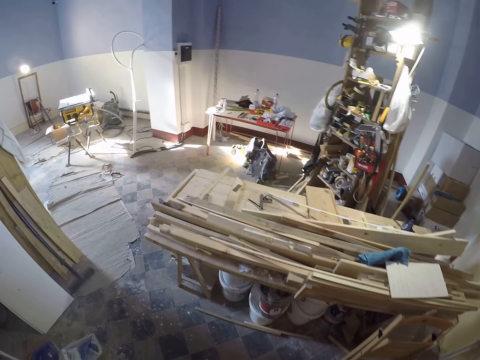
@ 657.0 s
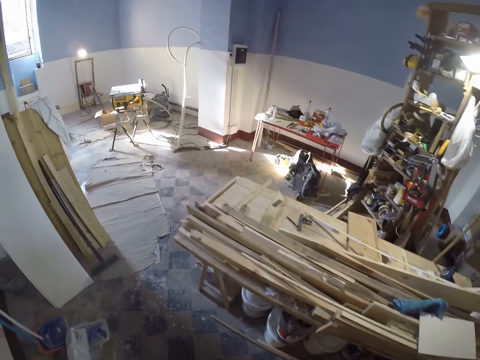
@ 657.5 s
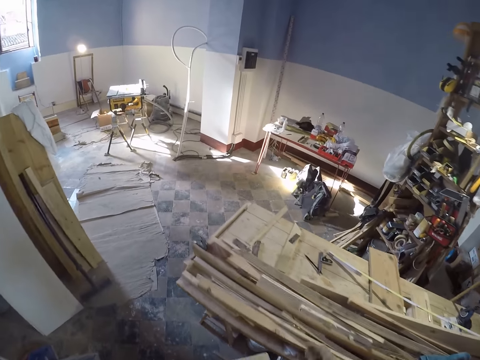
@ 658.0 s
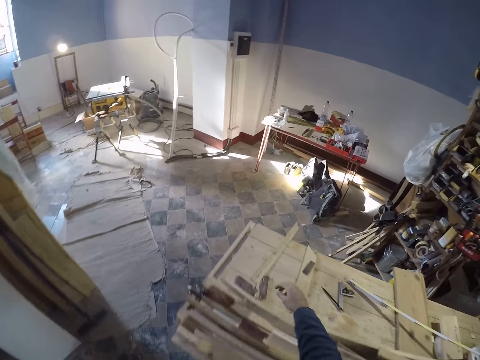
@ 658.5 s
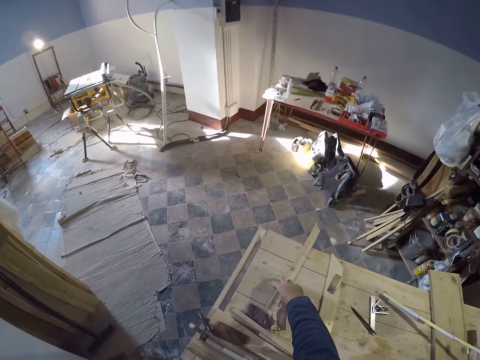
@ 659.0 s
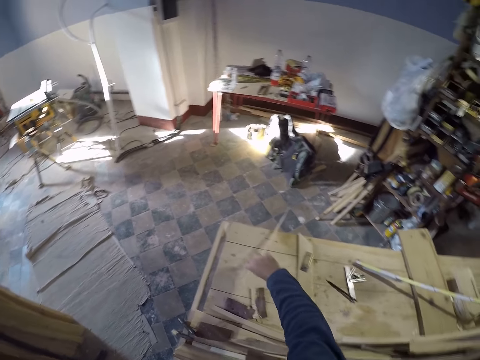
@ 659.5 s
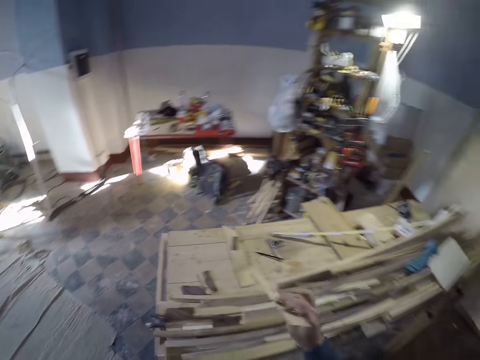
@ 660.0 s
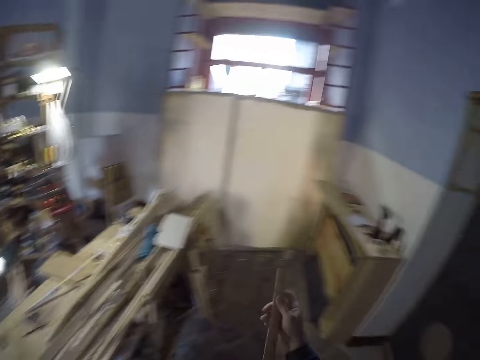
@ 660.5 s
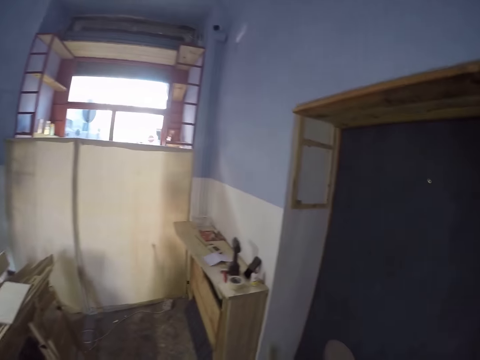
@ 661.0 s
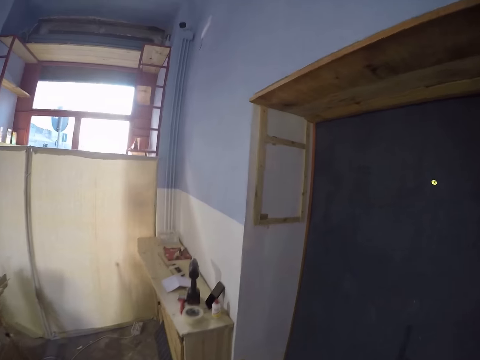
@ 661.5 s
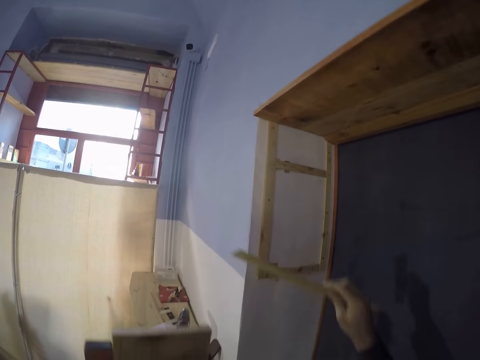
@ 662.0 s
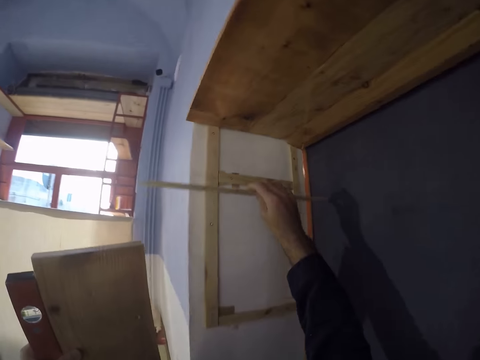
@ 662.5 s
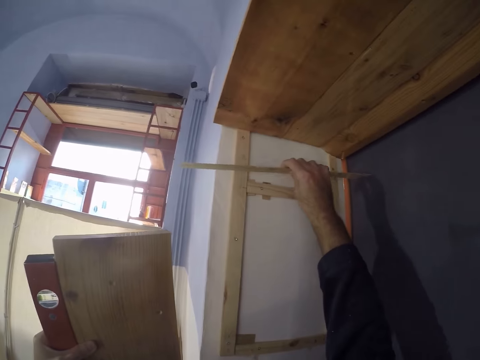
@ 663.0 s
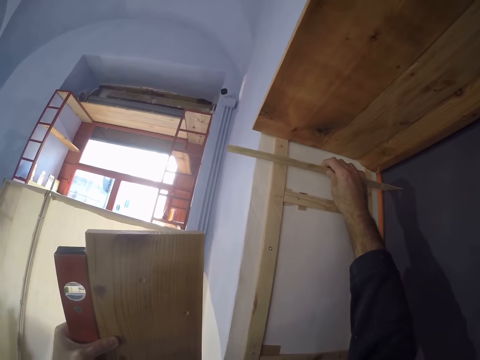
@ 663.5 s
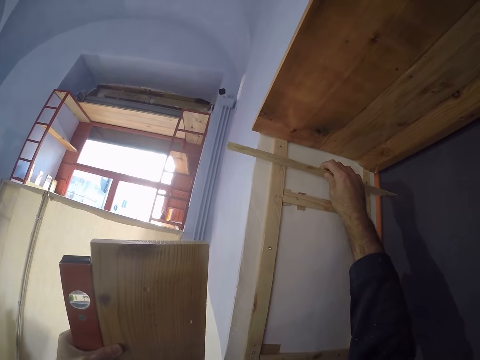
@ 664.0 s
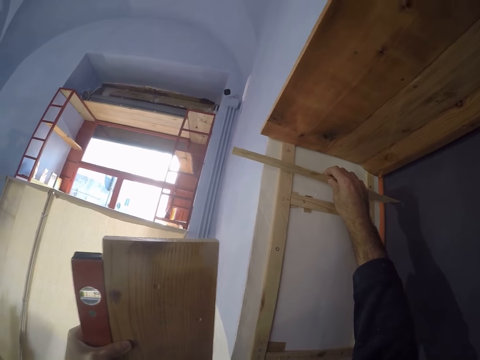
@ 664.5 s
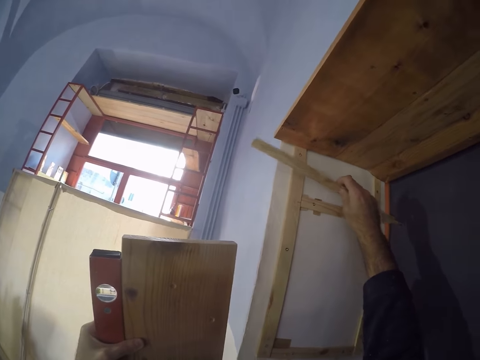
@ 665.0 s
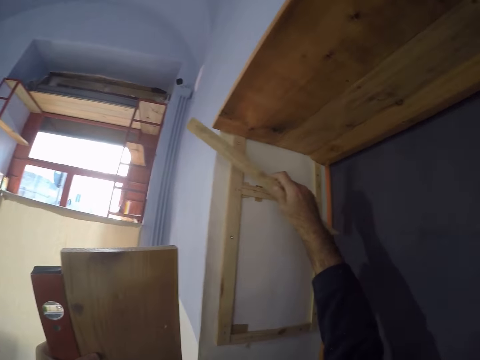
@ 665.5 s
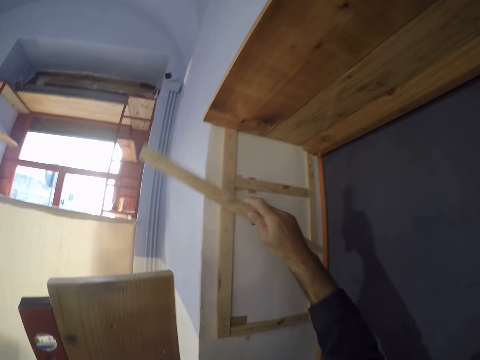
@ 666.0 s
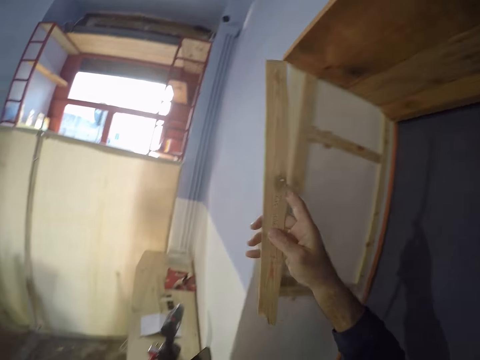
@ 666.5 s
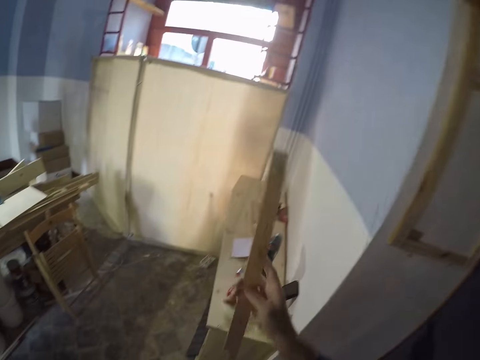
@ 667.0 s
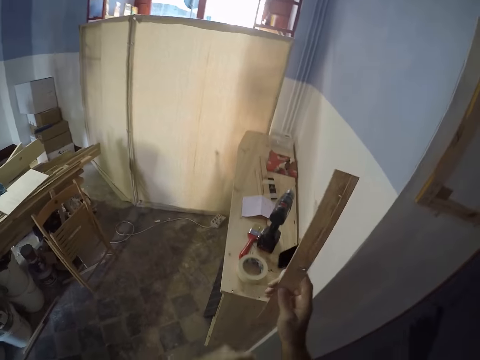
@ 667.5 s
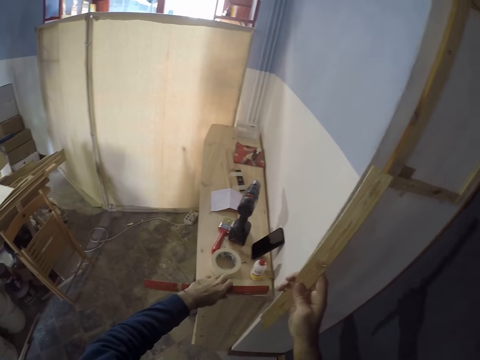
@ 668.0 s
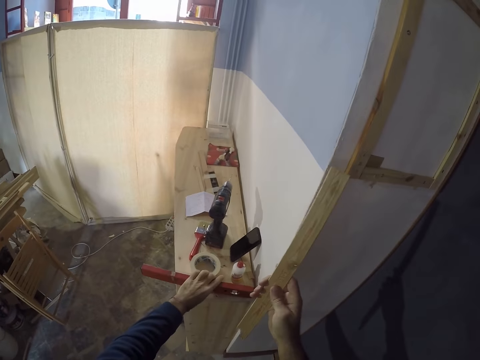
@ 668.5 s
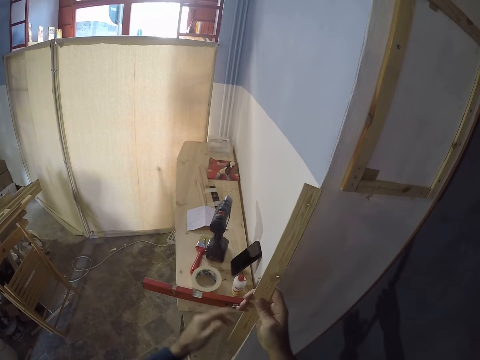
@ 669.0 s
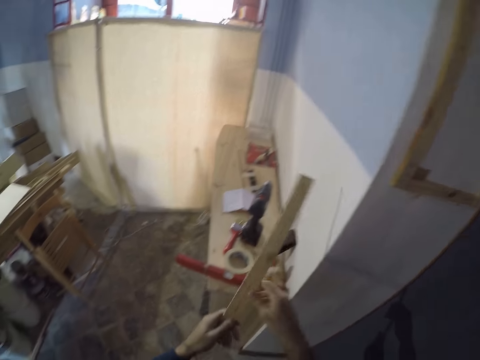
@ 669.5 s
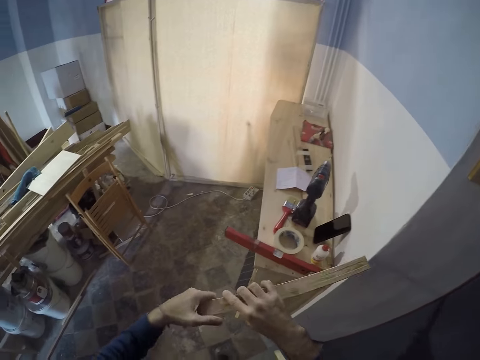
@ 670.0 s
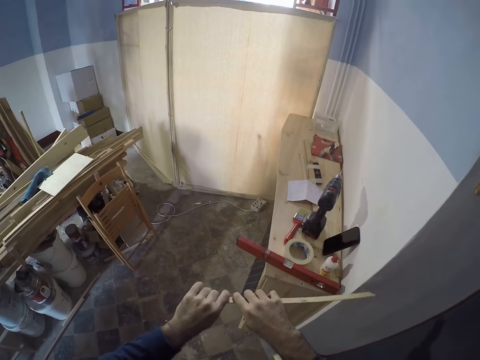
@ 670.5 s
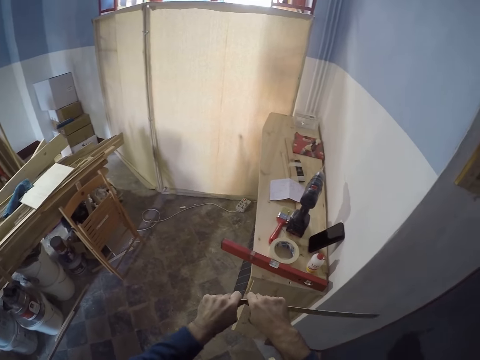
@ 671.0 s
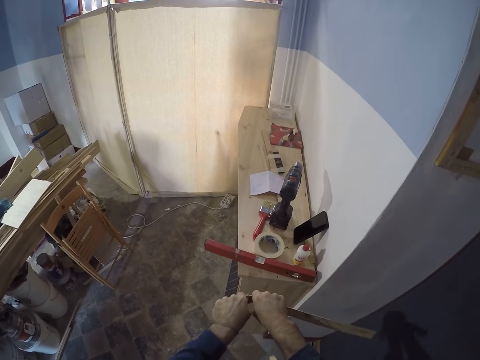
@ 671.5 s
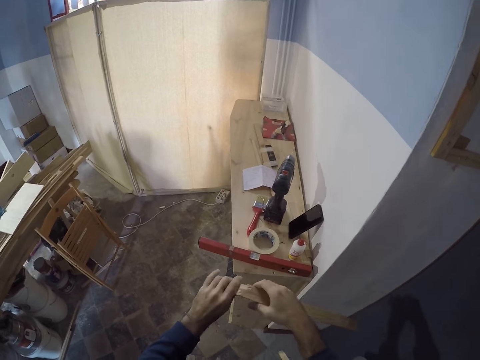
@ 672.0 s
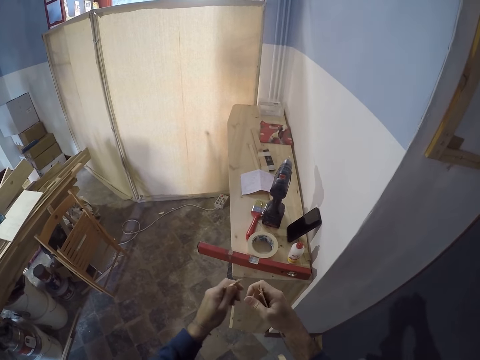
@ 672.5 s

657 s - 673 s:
The camera wearer picks up a small piece of wood from the table with his right hand. He walks. He places the small piece of wood on the door frame with his right hand. He removes the wood from the wall. He places the plumb line or ruler on the table with his left hand. He breaks the small piece of wood with his hands.

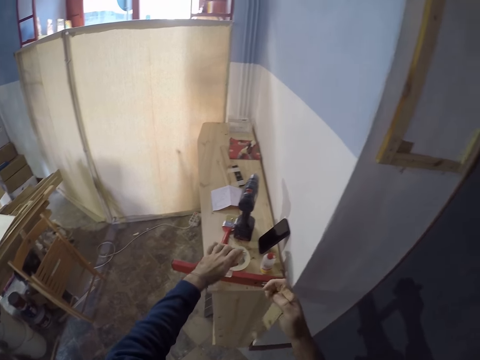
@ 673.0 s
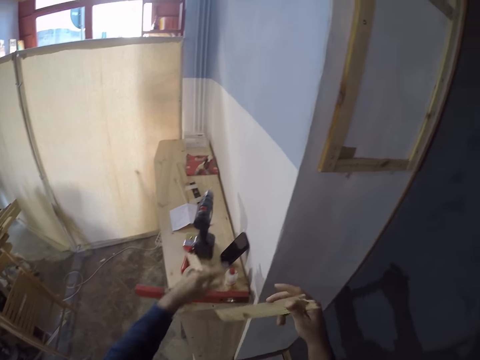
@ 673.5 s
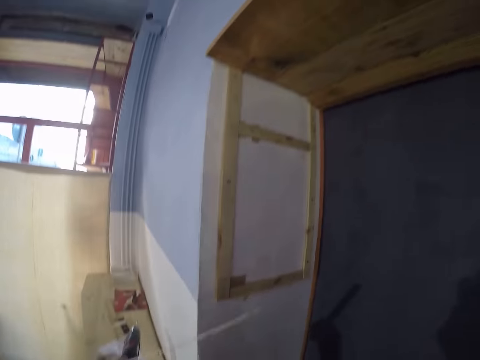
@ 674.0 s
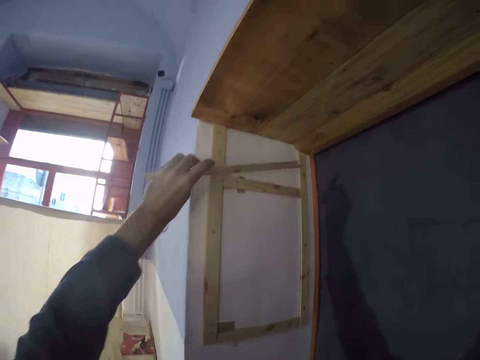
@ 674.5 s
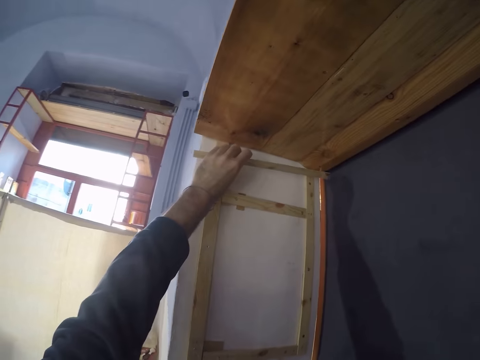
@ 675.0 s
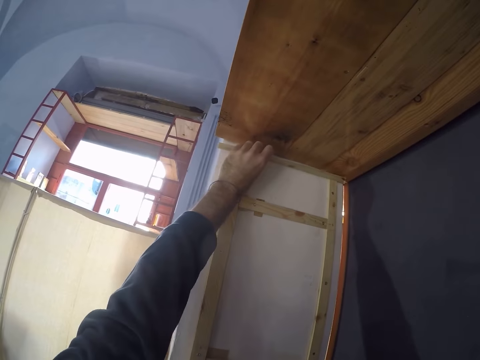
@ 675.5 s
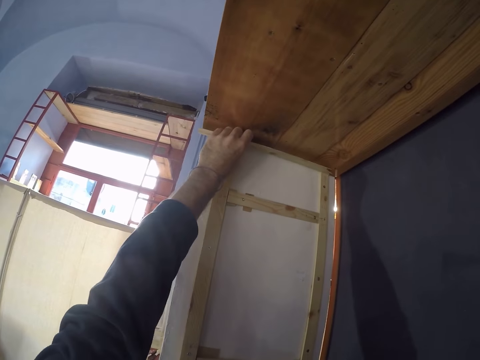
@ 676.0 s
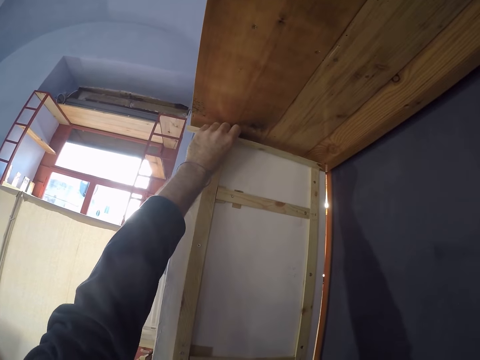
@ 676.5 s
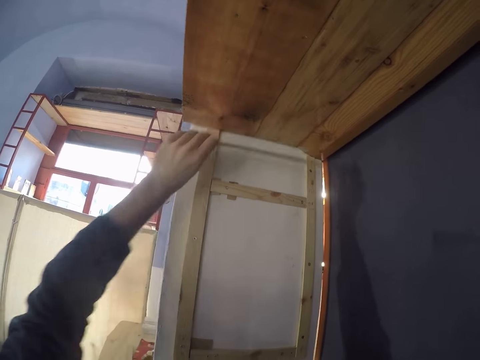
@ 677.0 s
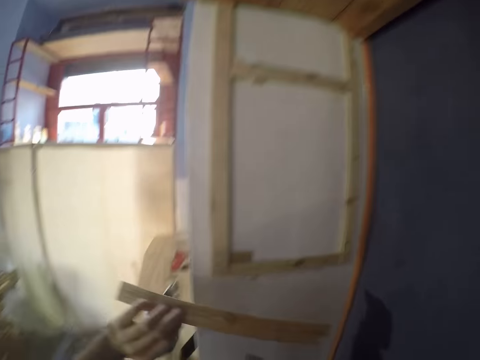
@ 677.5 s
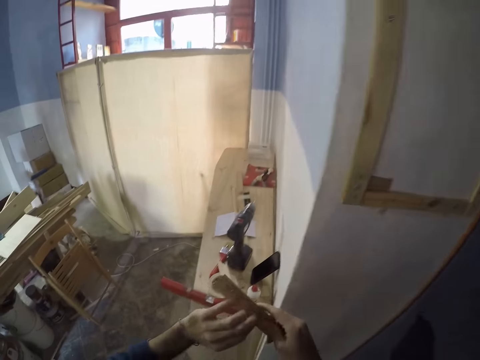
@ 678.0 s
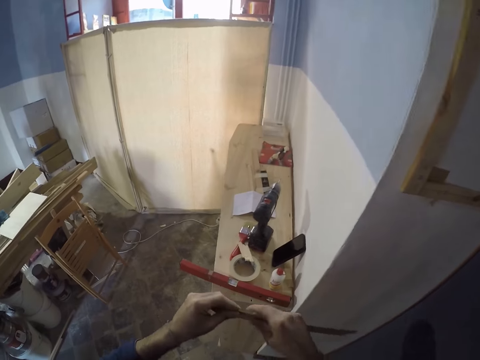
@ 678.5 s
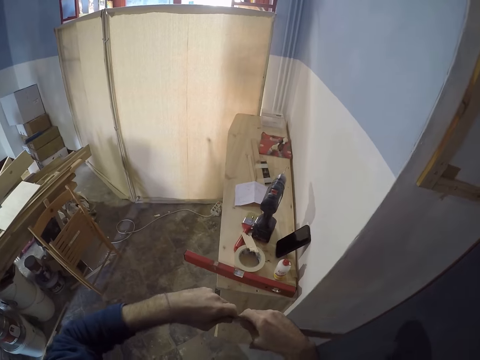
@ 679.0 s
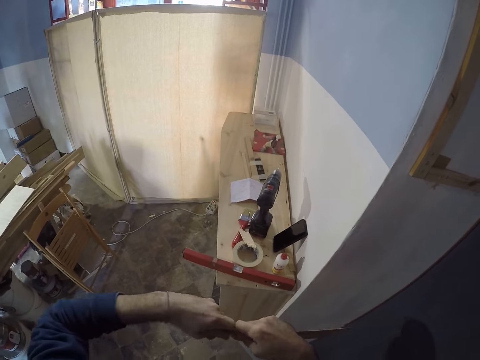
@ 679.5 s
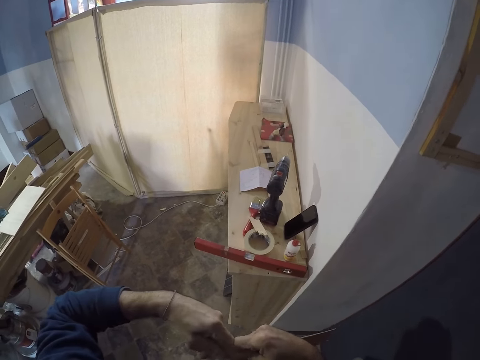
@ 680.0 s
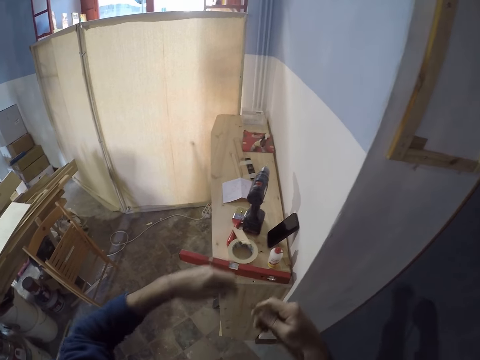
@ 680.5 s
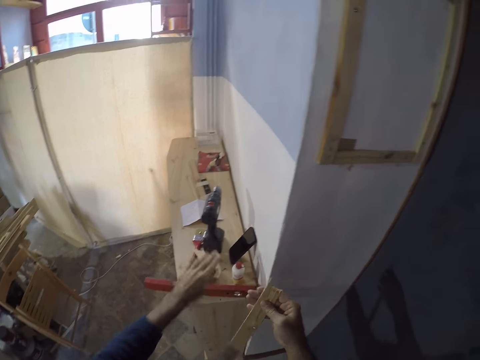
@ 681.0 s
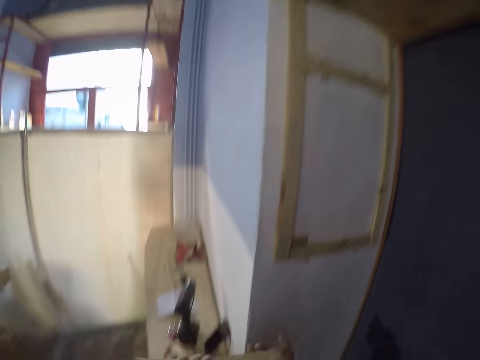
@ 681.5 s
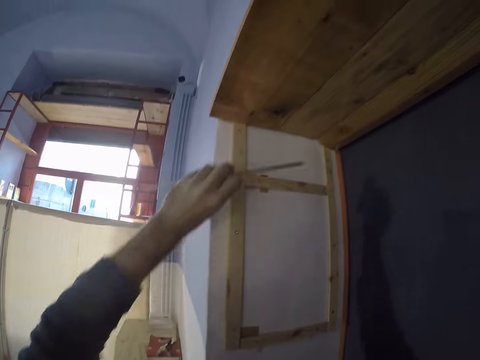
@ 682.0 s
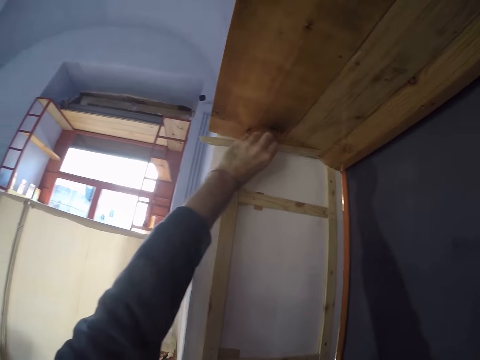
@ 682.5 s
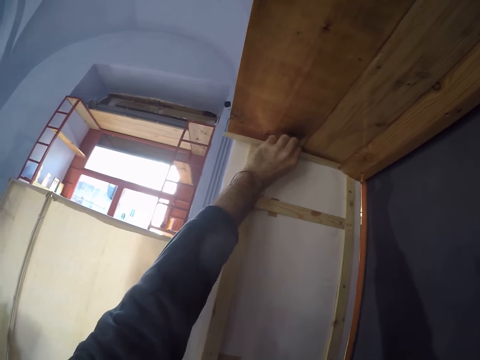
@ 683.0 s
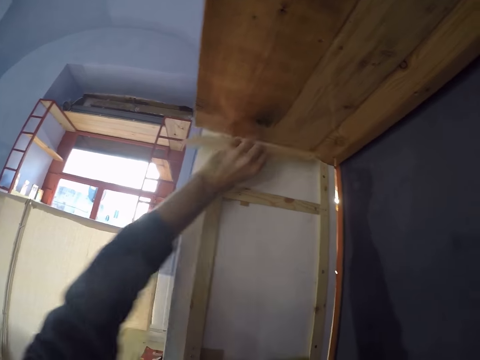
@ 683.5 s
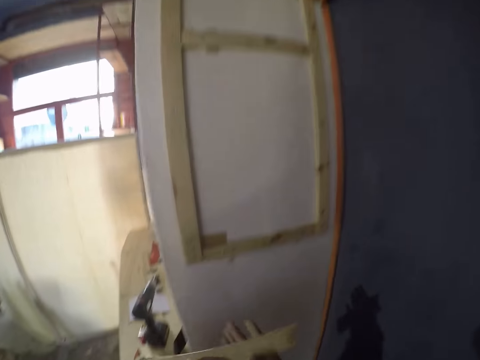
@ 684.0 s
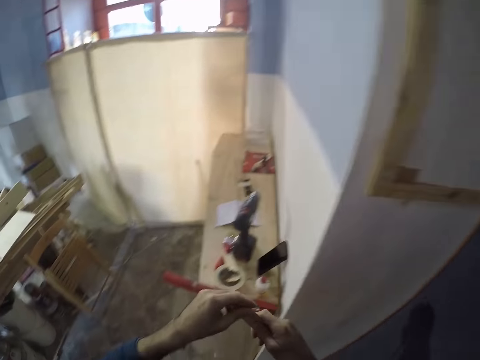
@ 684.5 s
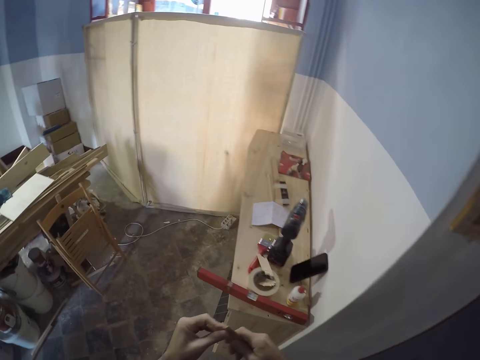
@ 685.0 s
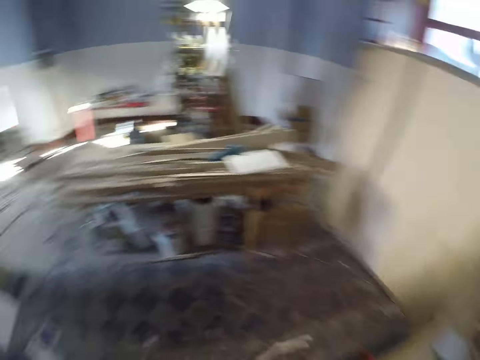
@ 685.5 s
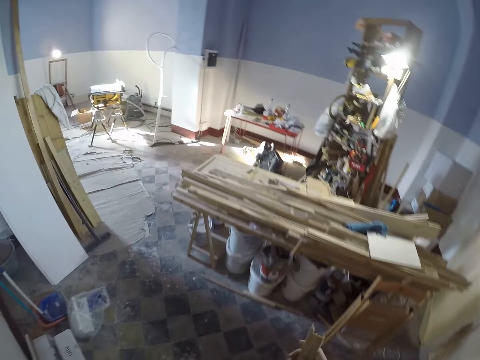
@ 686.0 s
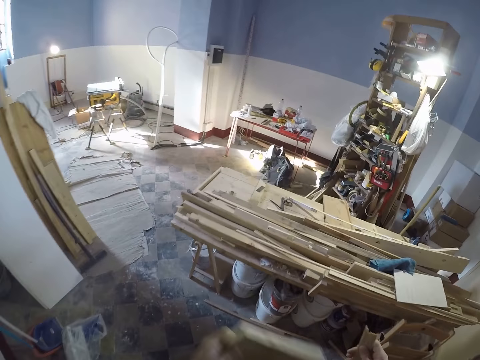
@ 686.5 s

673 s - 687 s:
The camera wearer places a part of the wood on the table with his left hand. He places the small piece of wood on the door frame with his left hand. He holds the small piece of wood in his hands. He breaks the small piece of wood with his hands. He places a part of the wood on the table with his left hand. He holds the small piece of wood in his hands. He places the small piece of wood on the door frame with his left hand. He holds the small piece of wood in his hands. He walks. He holds the piece of wood in his left hand.
